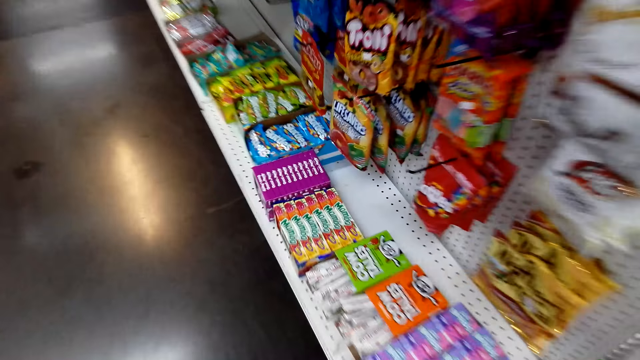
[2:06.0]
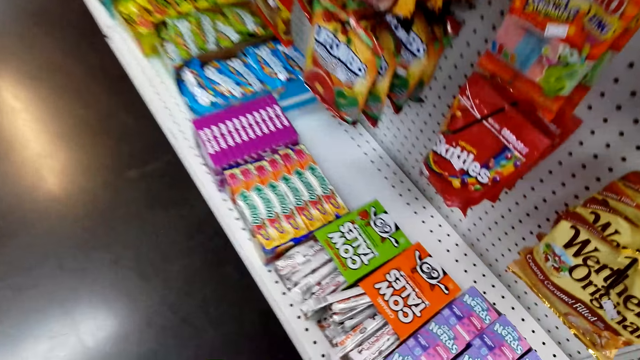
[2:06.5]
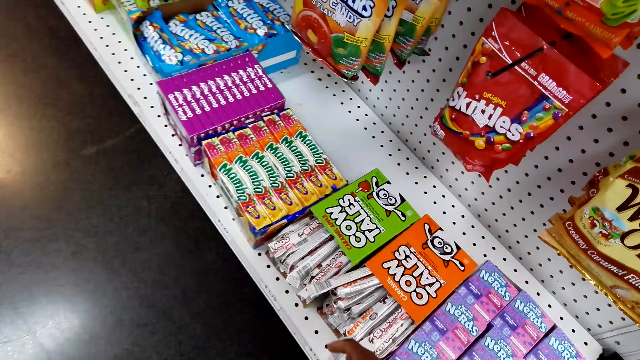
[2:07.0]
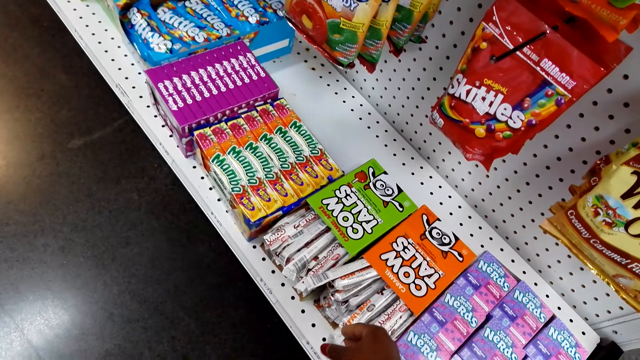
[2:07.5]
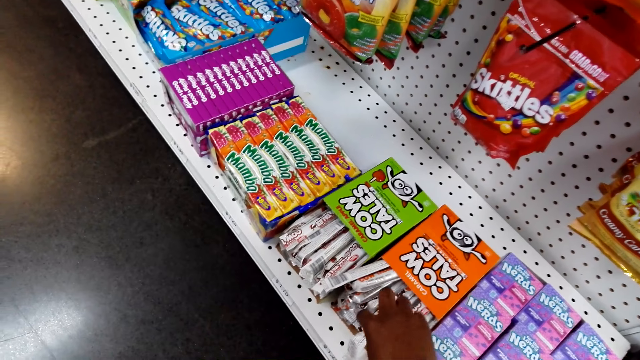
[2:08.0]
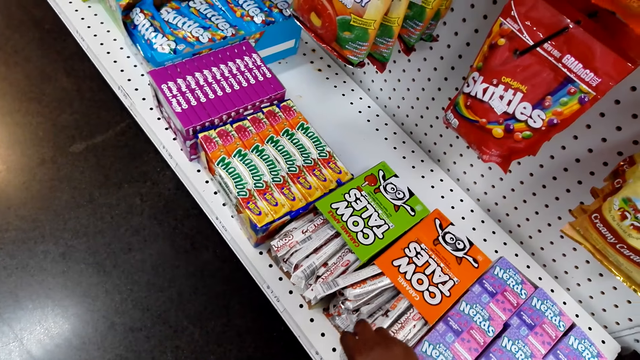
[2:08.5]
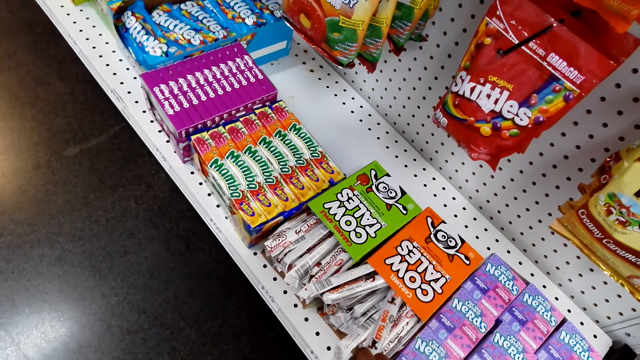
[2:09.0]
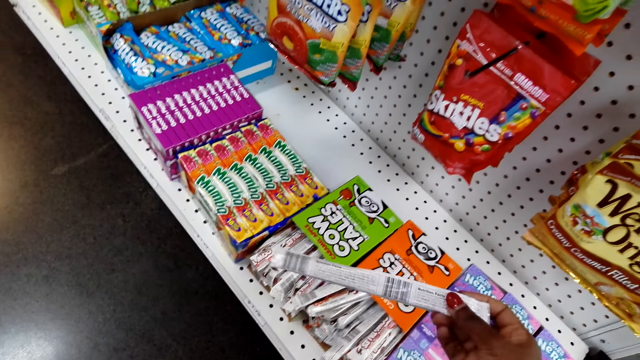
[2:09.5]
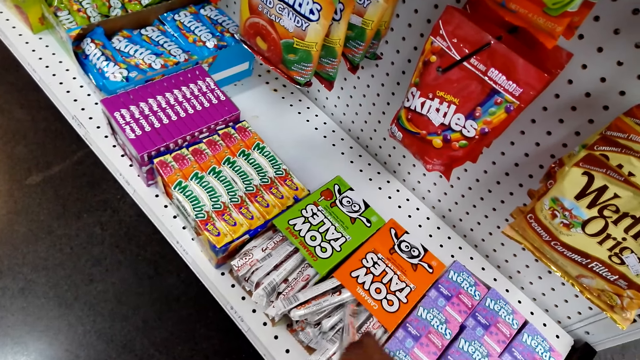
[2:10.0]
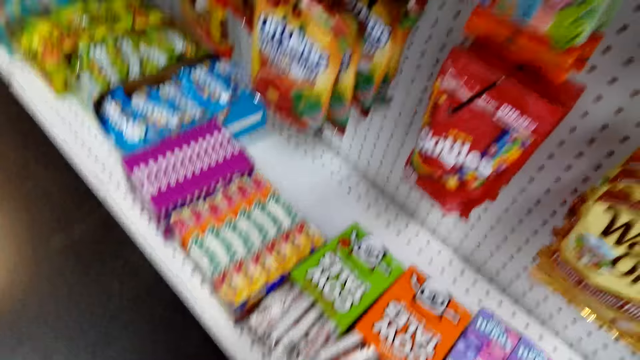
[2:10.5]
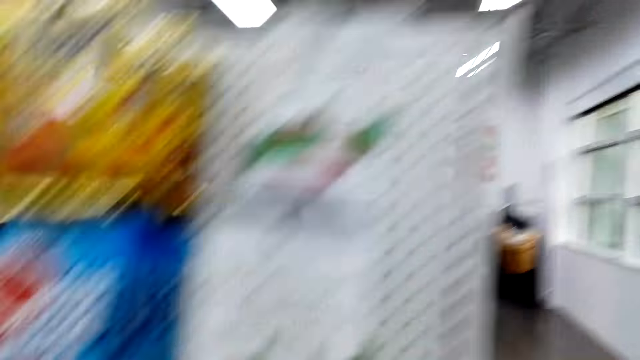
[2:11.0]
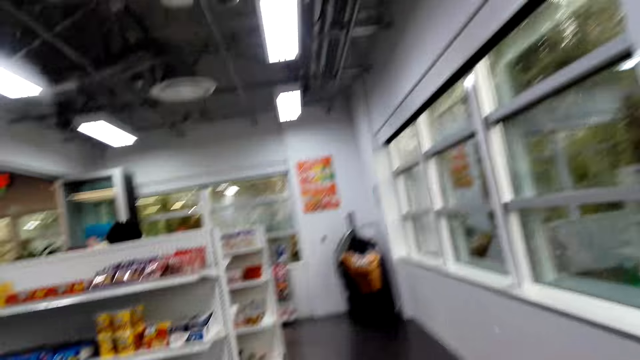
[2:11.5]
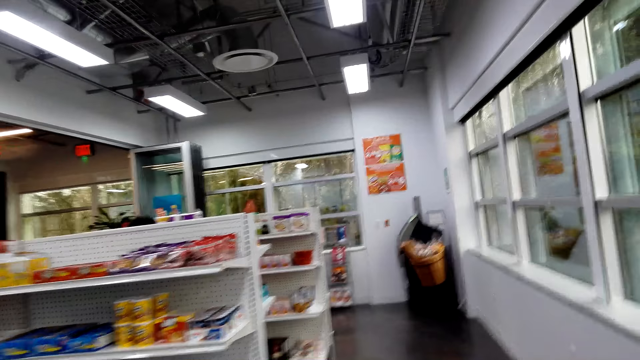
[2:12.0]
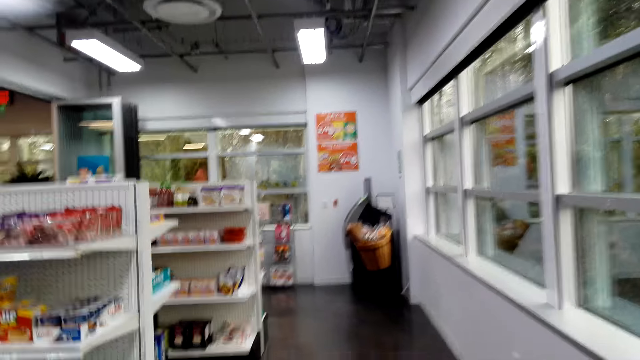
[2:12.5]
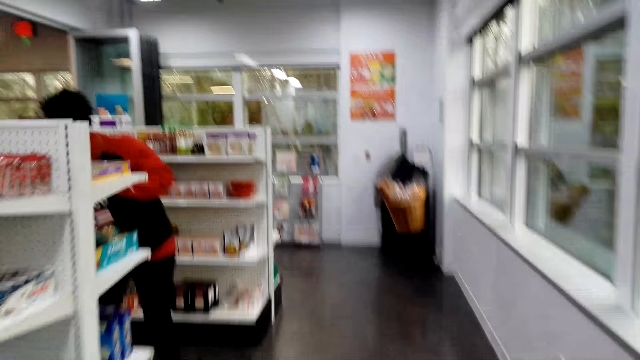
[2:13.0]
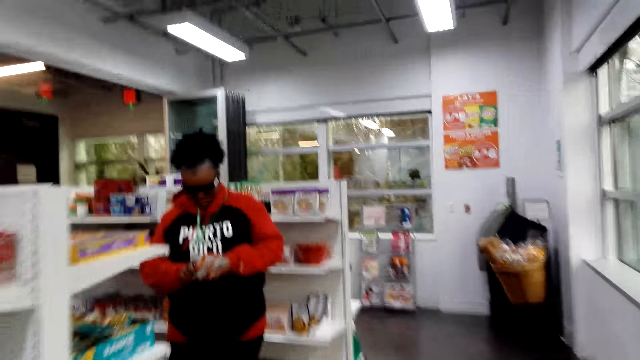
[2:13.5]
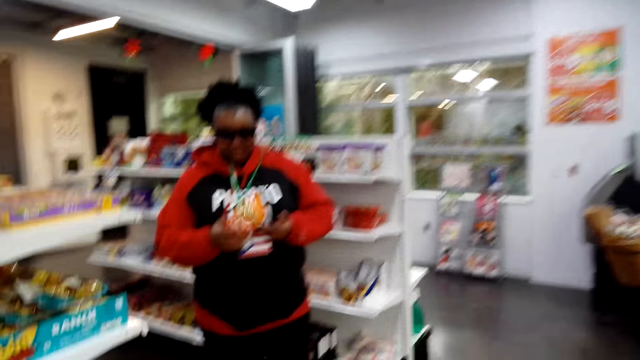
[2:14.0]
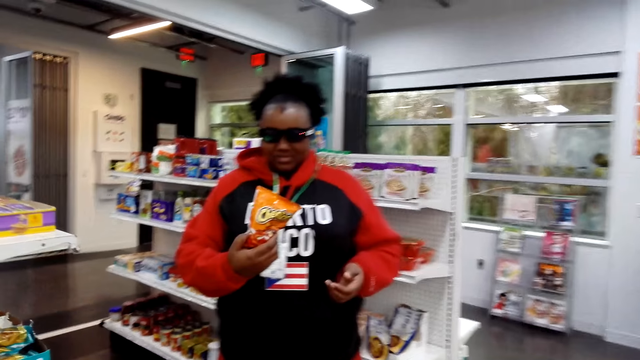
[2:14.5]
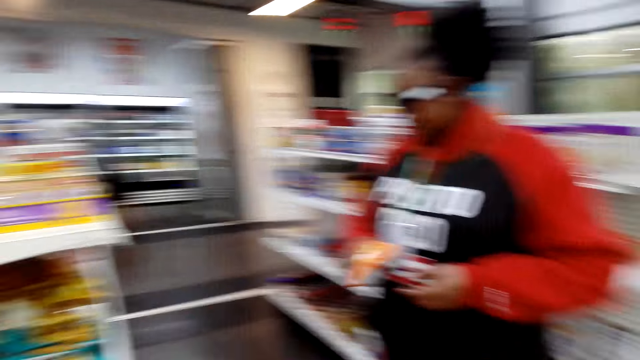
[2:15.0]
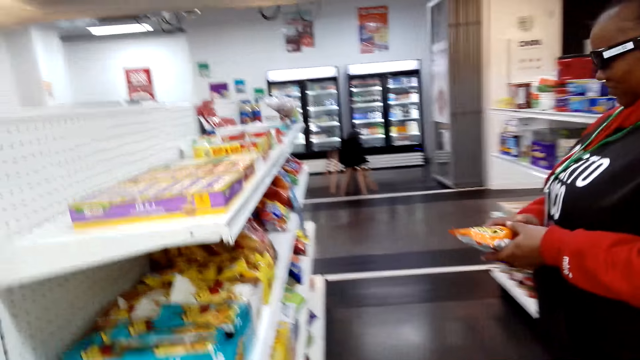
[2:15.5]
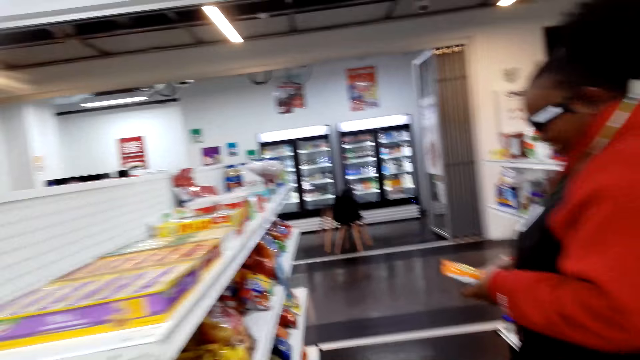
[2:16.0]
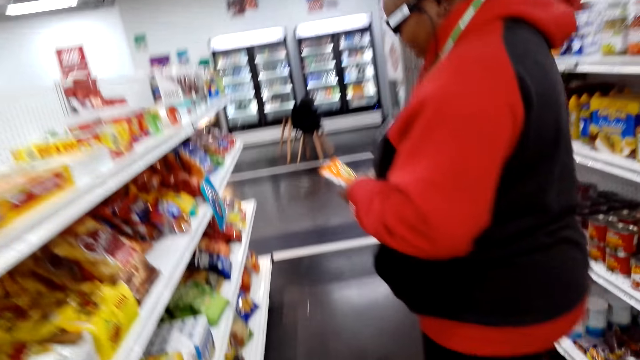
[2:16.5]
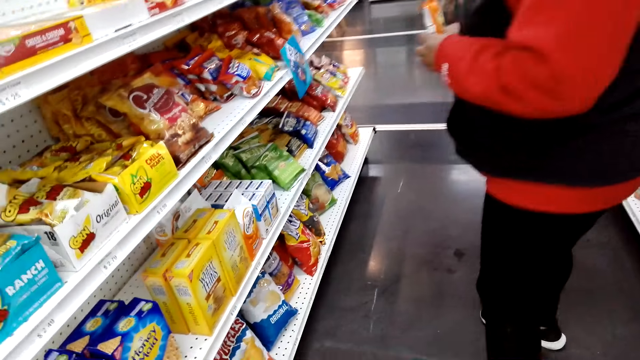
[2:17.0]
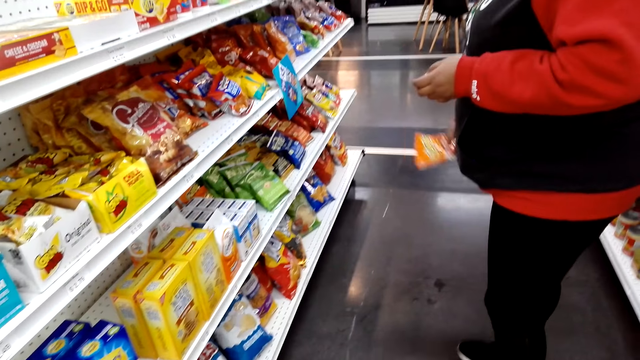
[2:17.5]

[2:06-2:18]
The camera wearer picks a packet of snack or cow tales. They put the packet of snack in a box. They walk around the supermarket. A woman picks a packet of snack. The camera wearer dialogues to the woman.

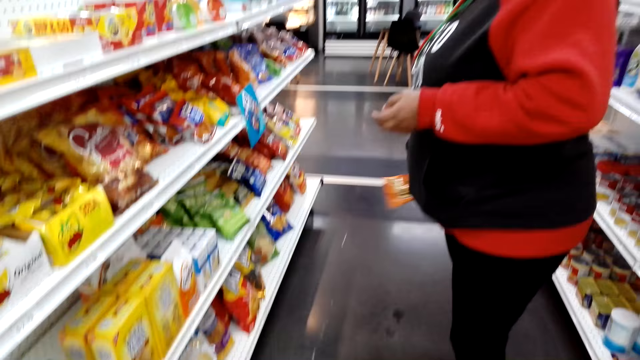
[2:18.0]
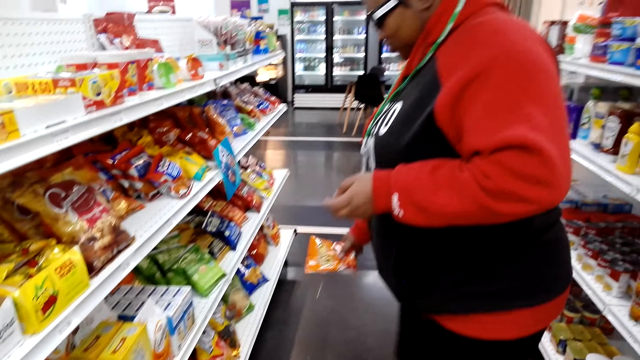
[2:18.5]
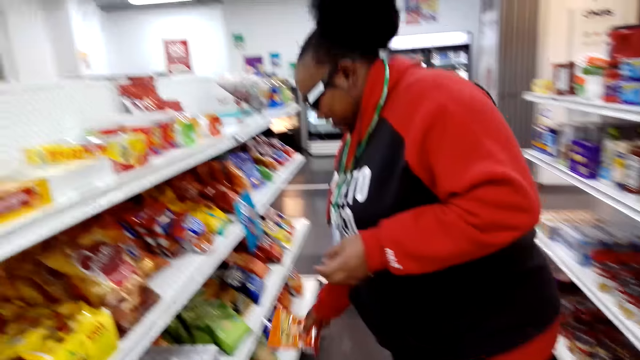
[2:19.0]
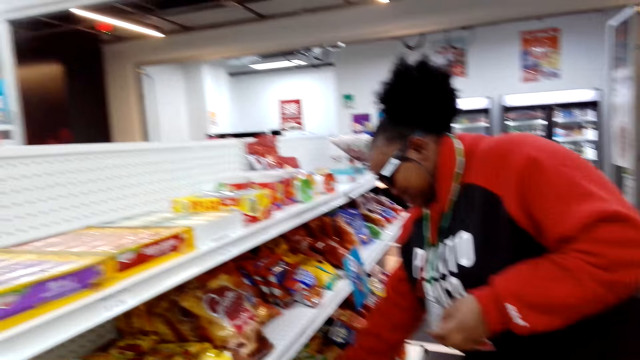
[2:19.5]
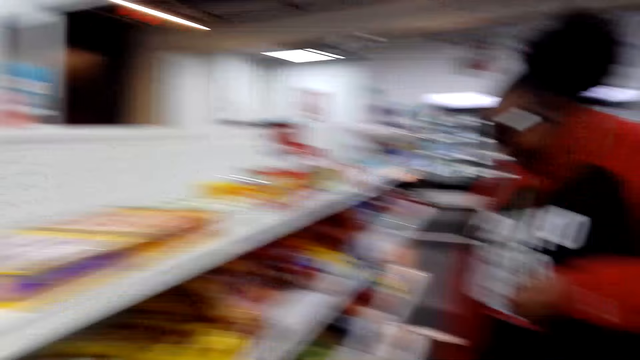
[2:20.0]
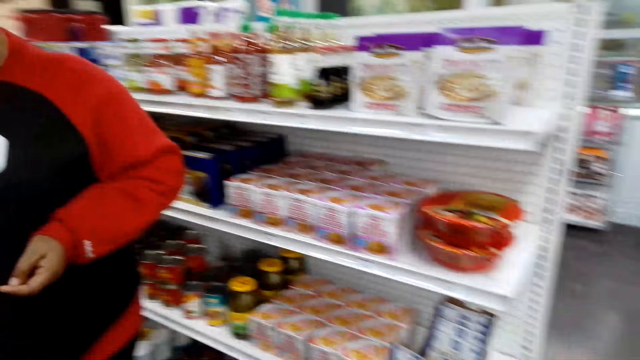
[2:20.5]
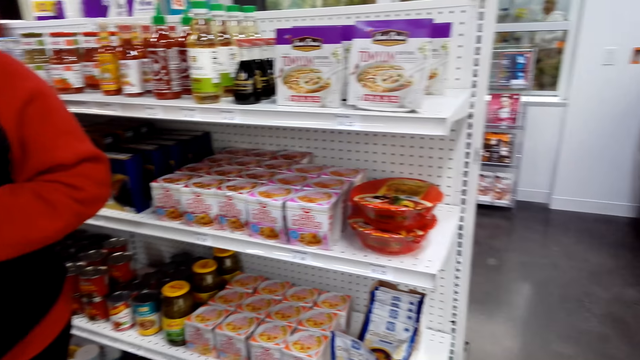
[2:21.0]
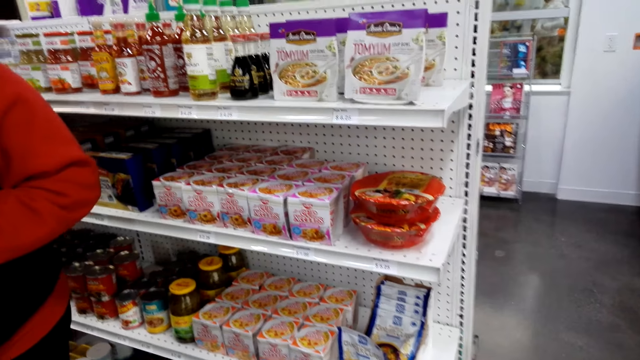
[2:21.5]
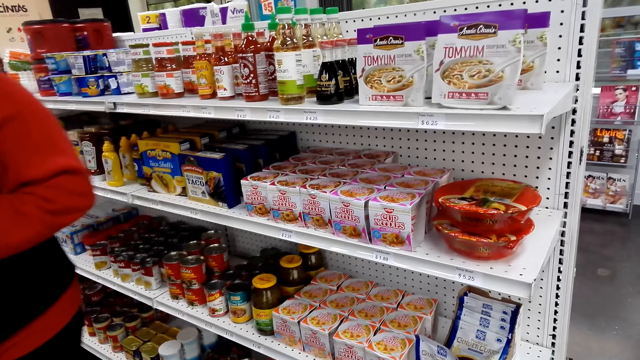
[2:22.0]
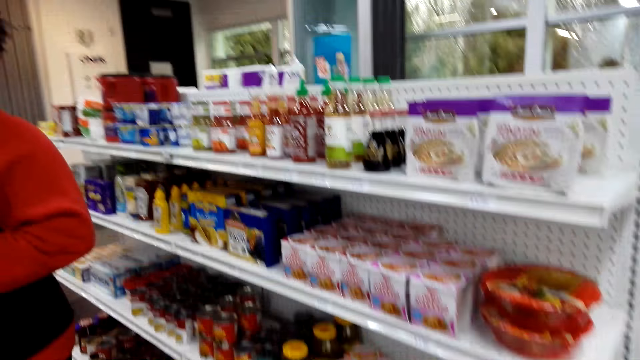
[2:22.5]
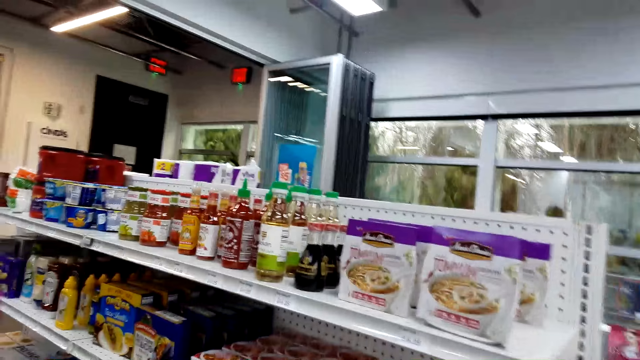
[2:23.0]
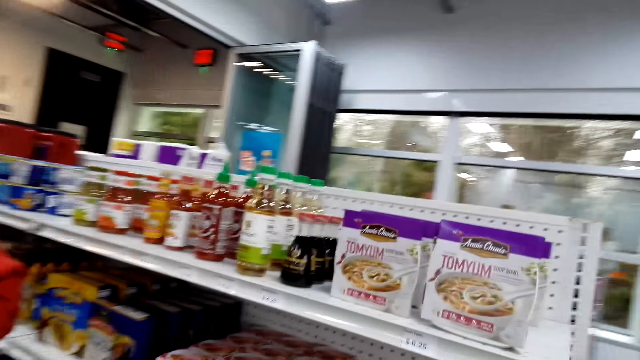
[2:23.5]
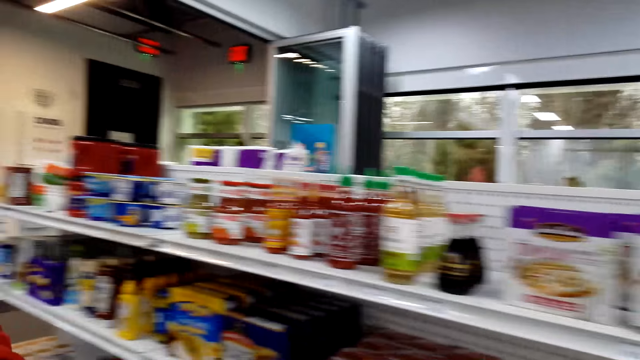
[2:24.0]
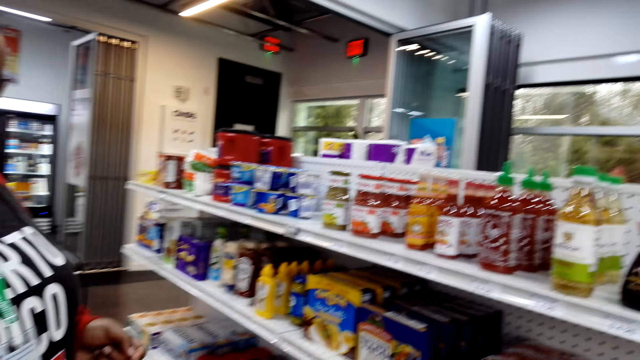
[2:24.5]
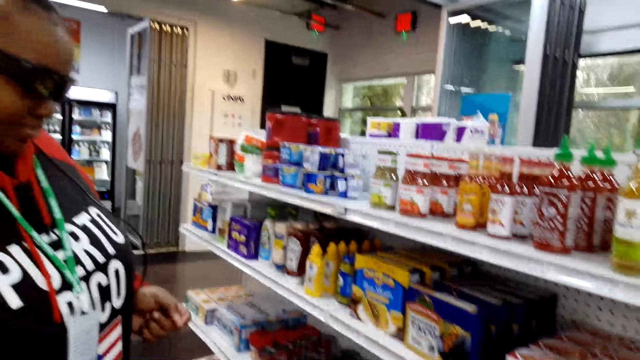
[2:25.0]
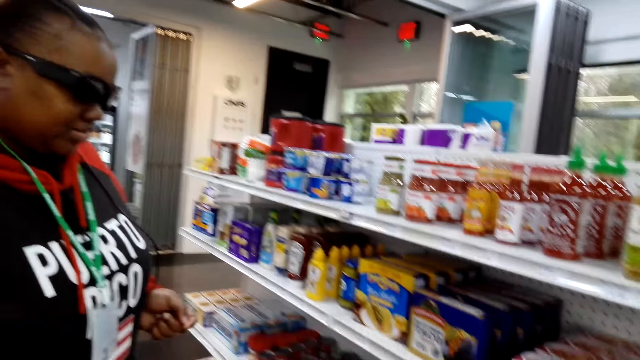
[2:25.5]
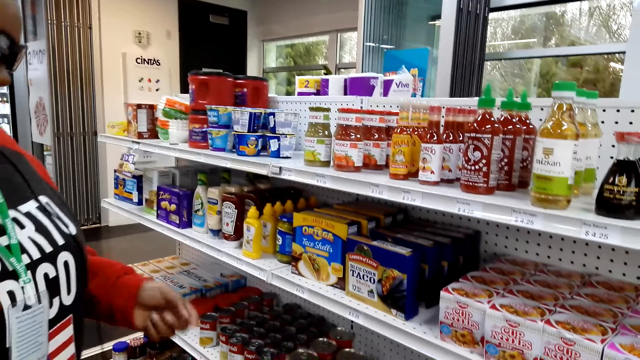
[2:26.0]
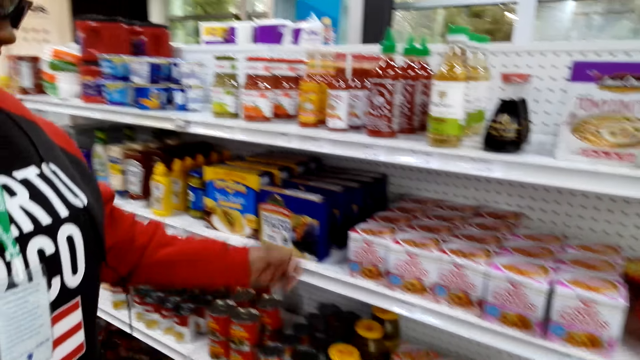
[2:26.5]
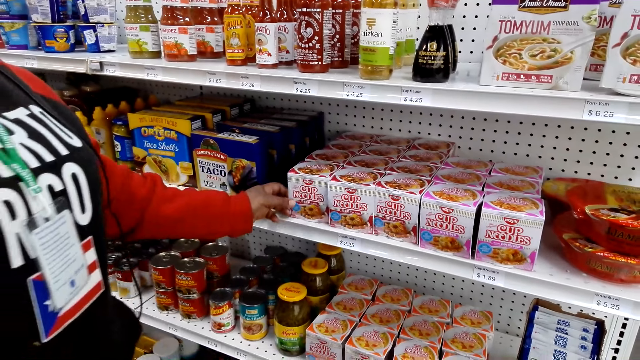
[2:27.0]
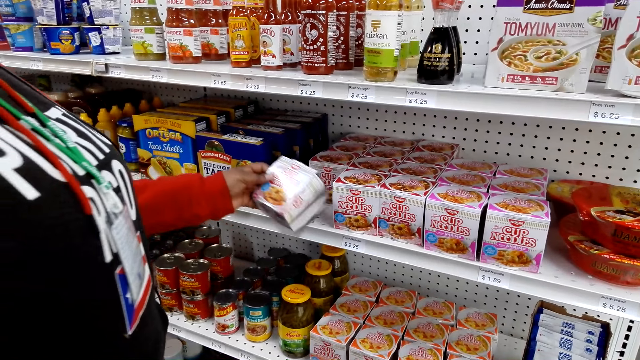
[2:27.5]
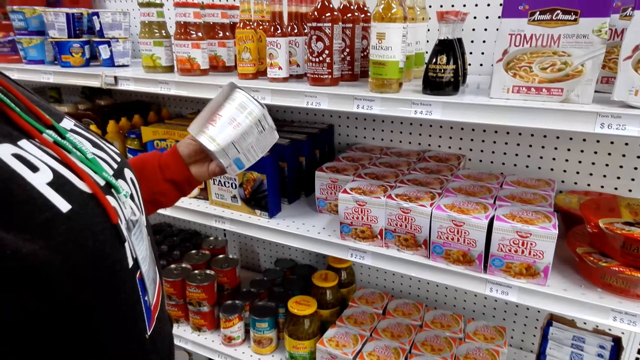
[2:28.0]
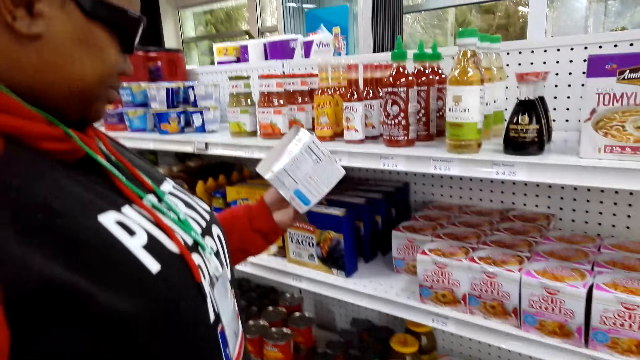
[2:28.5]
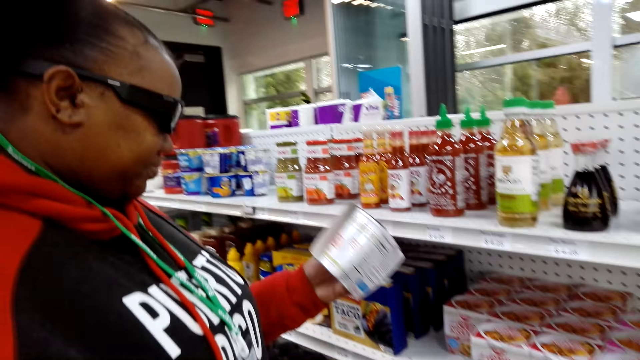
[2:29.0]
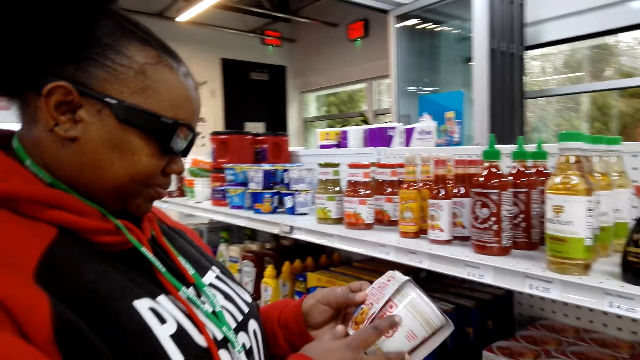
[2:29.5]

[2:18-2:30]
A woman puts a packet of snack on the shelf. The camera wearer dialogues to the woman. The woman picks a box of noodles.
